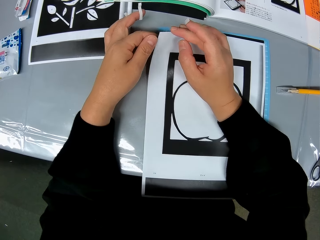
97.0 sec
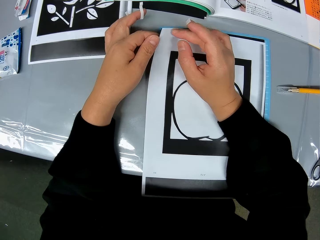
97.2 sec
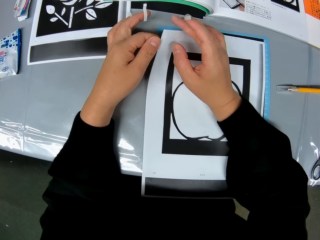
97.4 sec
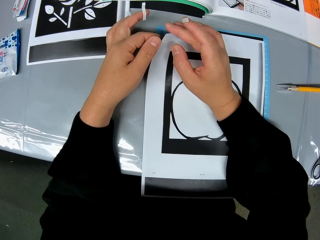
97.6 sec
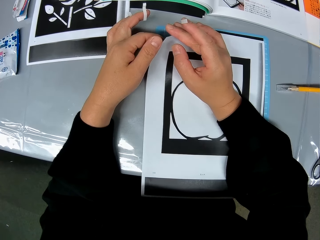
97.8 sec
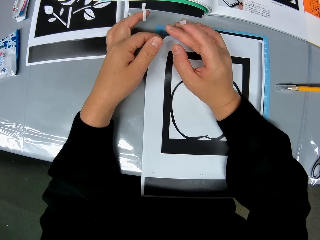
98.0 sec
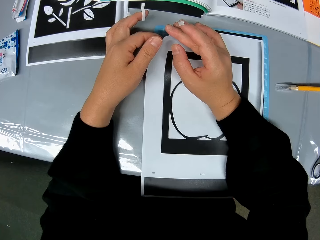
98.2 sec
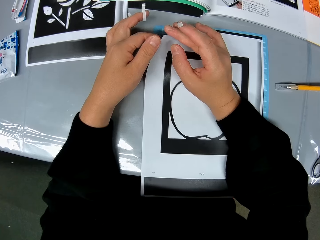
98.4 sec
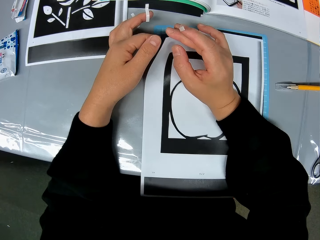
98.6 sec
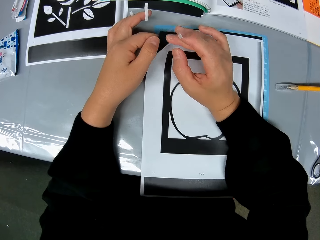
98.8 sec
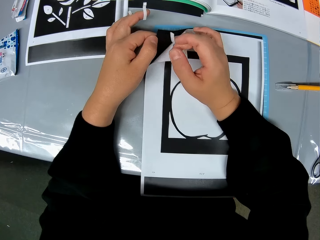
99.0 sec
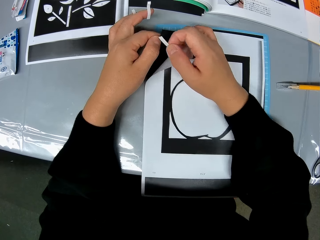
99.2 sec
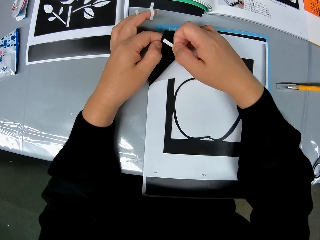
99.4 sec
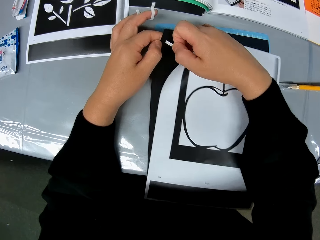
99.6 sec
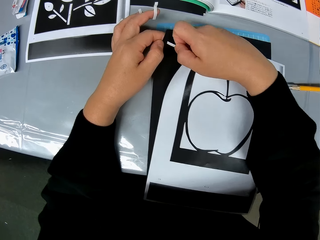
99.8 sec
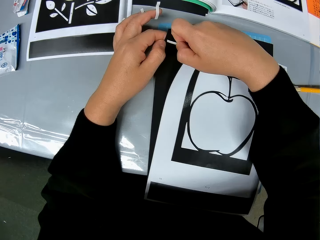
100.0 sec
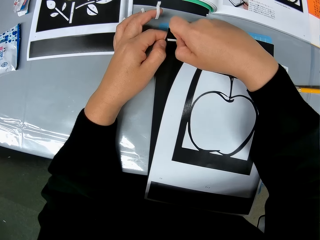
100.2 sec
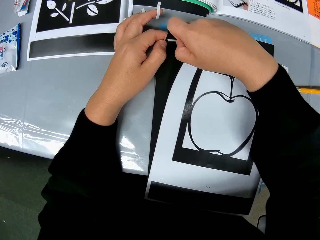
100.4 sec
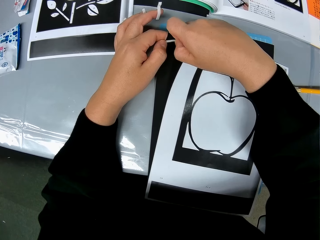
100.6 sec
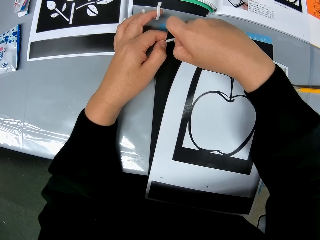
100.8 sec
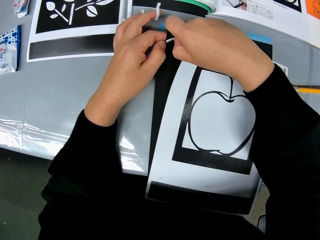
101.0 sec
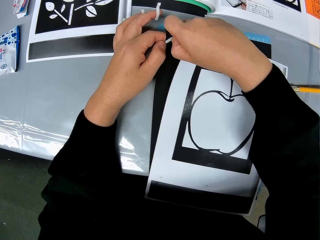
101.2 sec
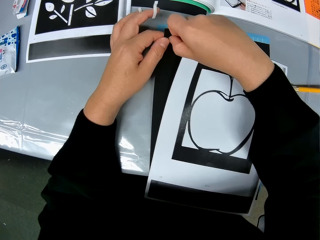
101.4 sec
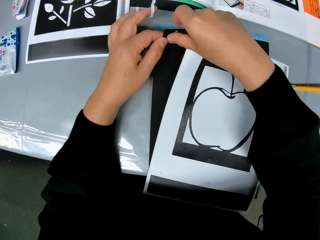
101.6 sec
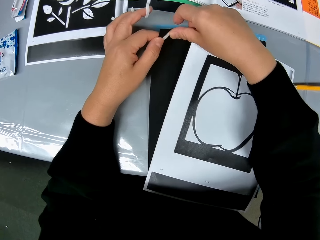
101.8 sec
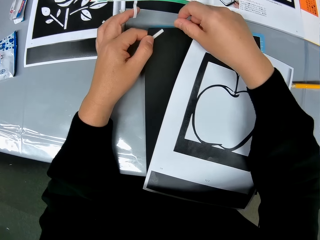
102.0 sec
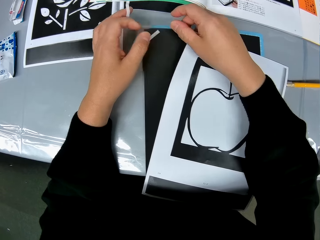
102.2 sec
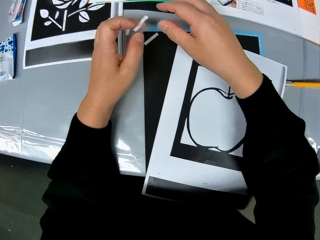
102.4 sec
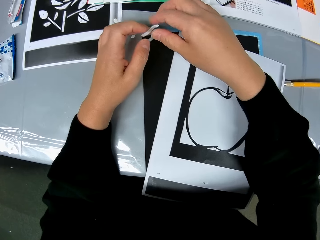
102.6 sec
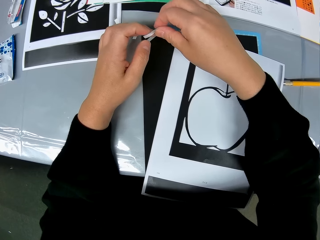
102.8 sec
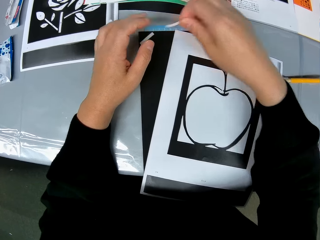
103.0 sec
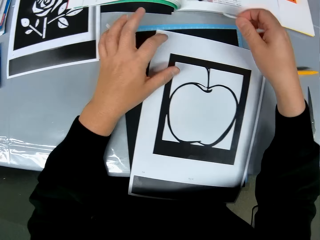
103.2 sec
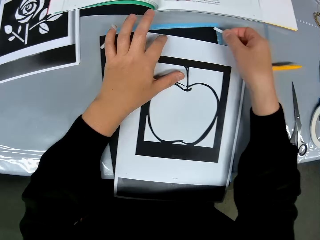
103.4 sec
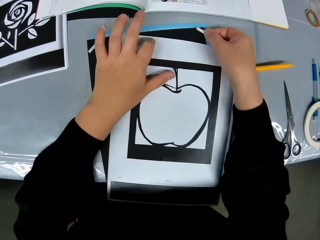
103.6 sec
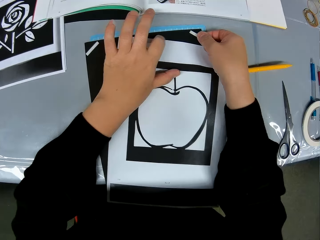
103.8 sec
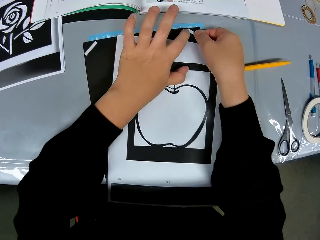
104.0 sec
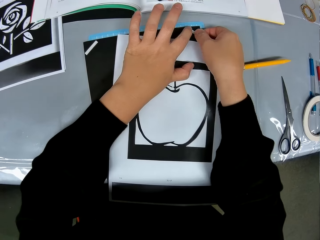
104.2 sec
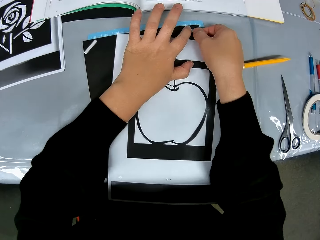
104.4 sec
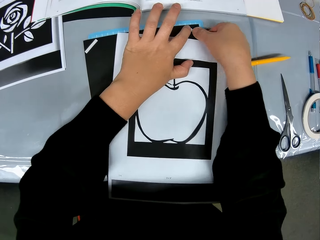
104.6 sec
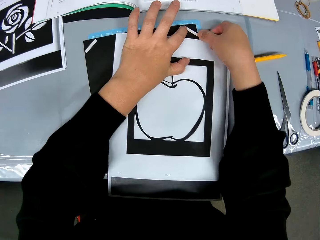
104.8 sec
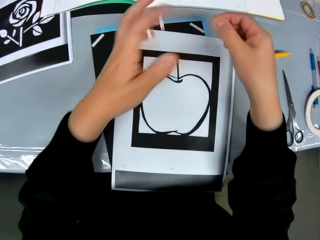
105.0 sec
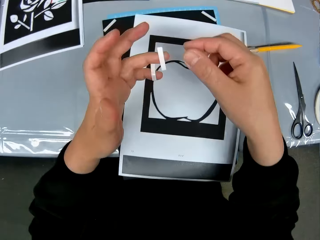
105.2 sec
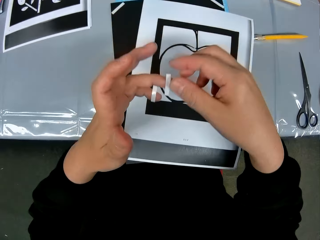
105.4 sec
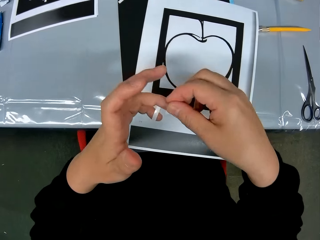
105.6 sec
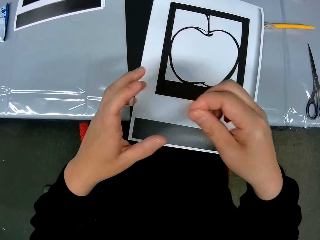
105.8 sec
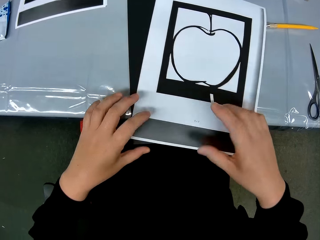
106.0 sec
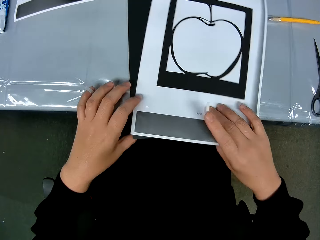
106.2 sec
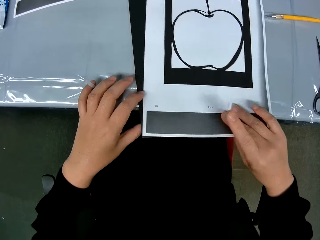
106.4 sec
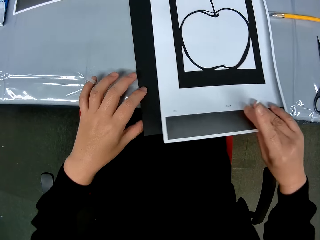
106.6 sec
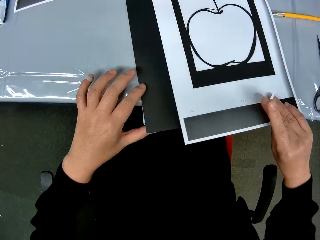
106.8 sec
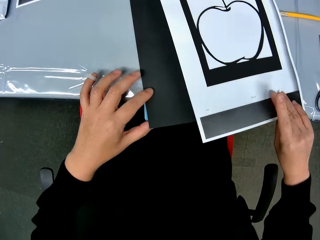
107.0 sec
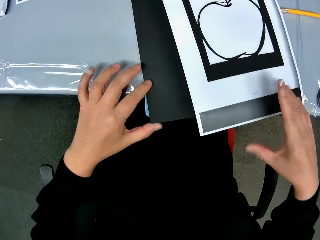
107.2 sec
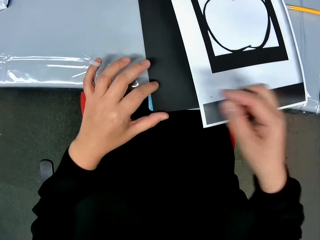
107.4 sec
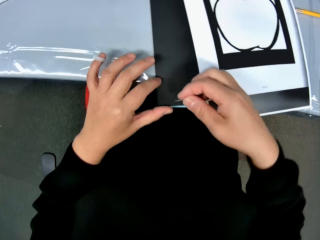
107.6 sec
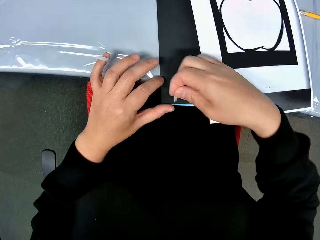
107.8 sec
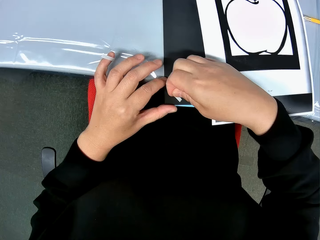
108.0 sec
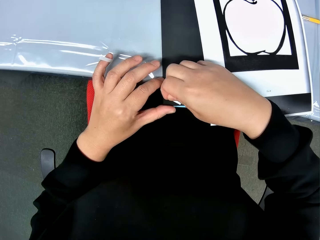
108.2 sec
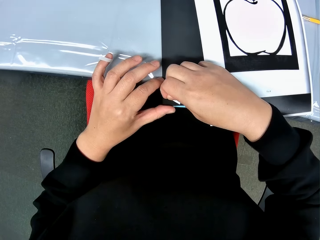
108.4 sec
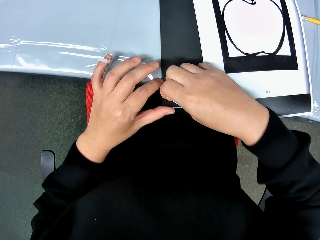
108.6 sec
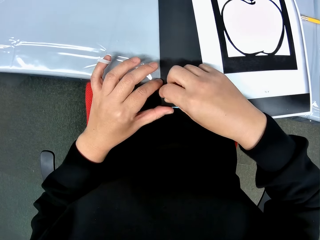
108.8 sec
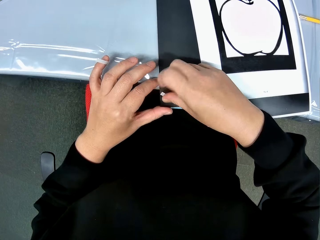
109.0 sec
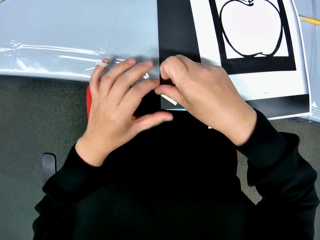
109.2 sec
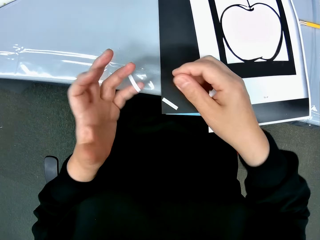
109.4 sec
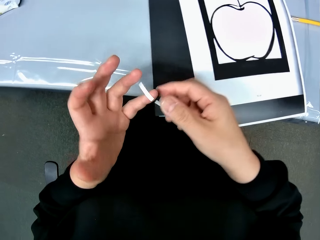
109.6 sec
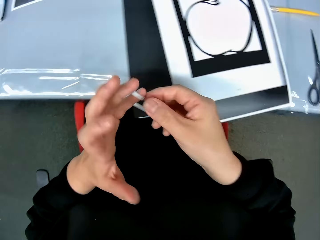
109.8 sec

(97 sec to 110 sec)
The camera wearer moves a piece of paper on a table. They stick sellotape on the piece of paper. They pick sellotape from a hand. They stick sellotape on the piece of paper. They pick sellotape from a hand. They move the piece of paper on the table. They stick sellotape on the piece of paper.

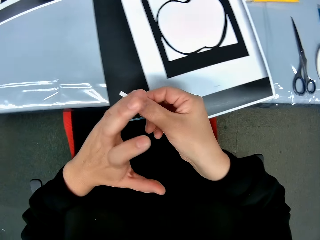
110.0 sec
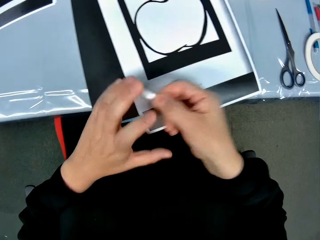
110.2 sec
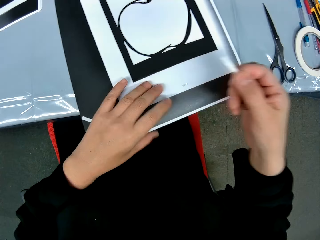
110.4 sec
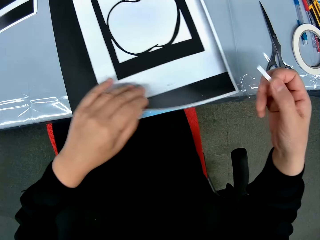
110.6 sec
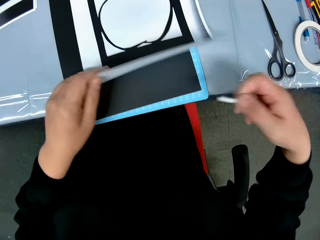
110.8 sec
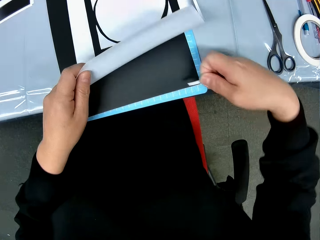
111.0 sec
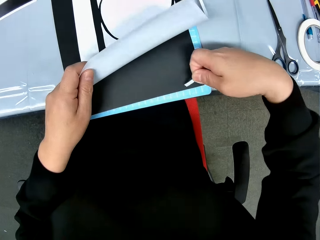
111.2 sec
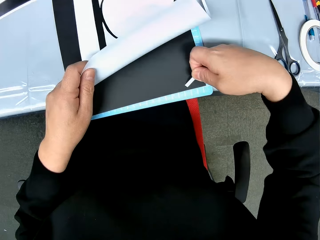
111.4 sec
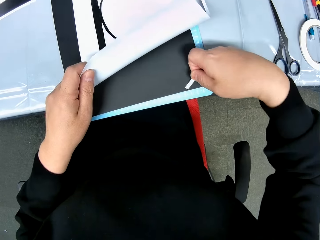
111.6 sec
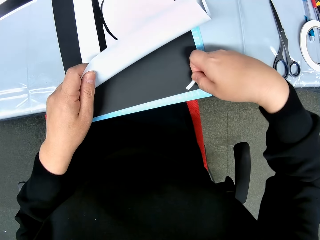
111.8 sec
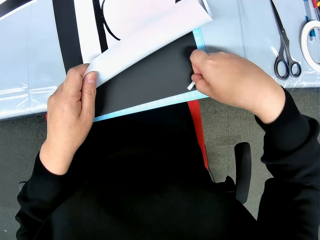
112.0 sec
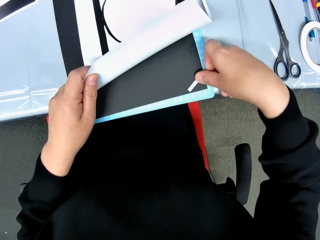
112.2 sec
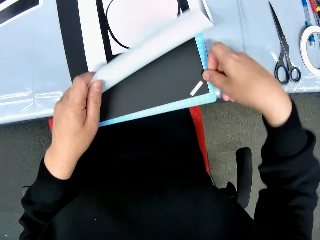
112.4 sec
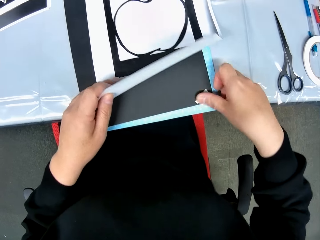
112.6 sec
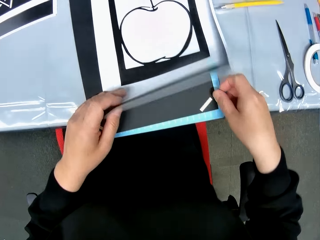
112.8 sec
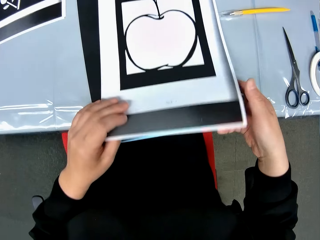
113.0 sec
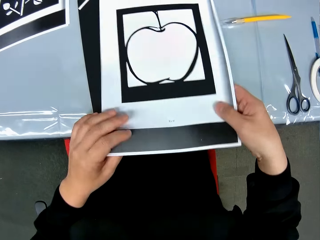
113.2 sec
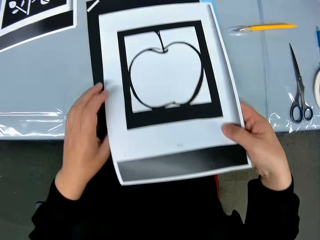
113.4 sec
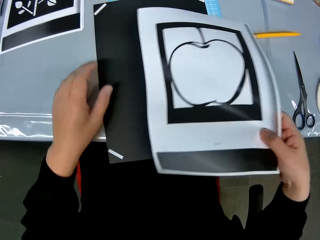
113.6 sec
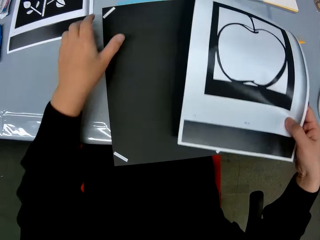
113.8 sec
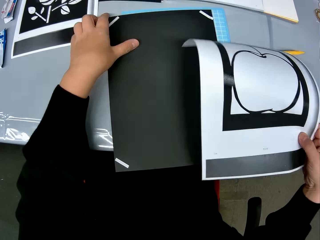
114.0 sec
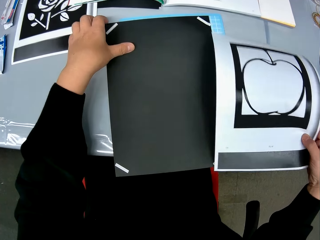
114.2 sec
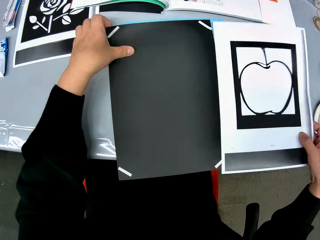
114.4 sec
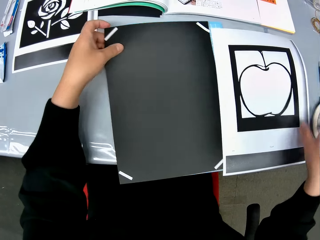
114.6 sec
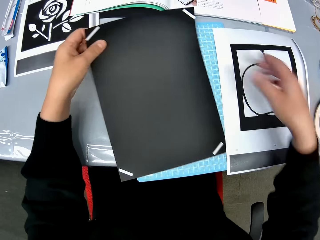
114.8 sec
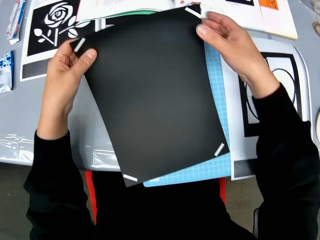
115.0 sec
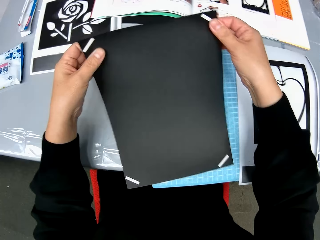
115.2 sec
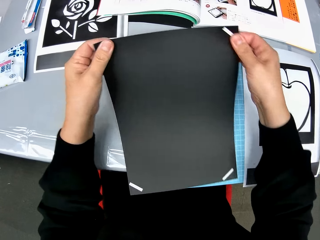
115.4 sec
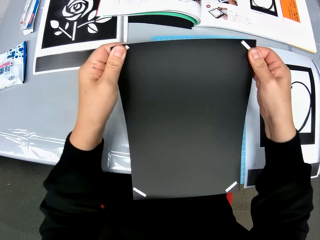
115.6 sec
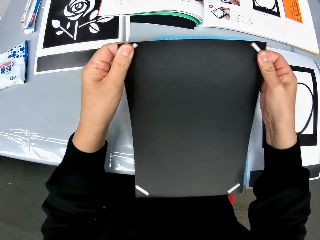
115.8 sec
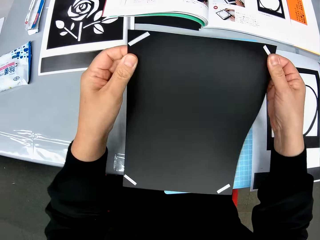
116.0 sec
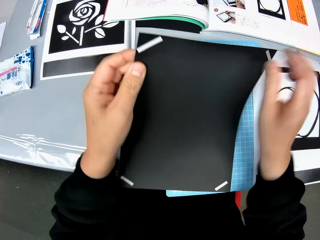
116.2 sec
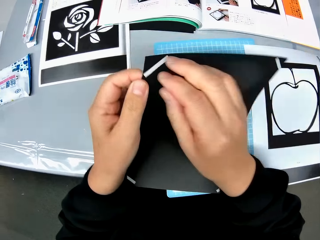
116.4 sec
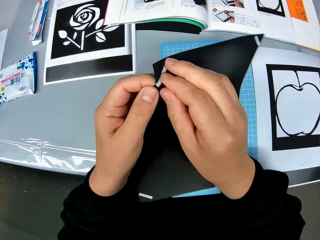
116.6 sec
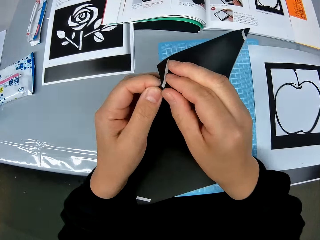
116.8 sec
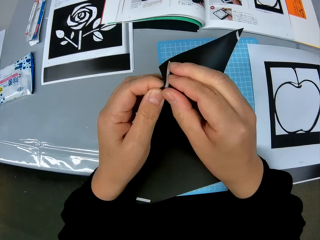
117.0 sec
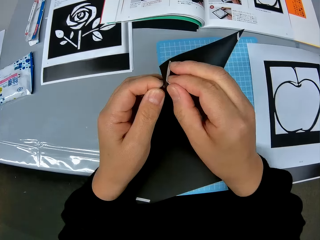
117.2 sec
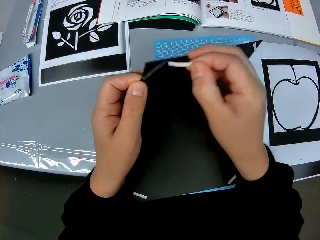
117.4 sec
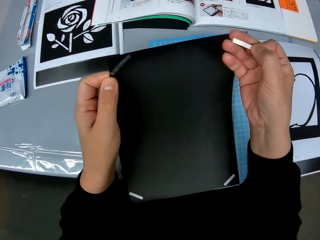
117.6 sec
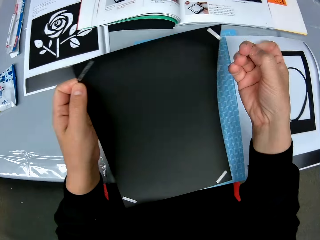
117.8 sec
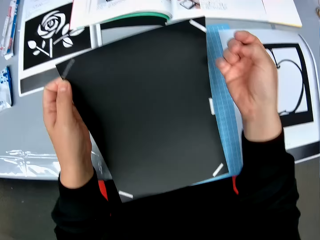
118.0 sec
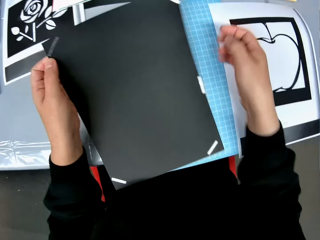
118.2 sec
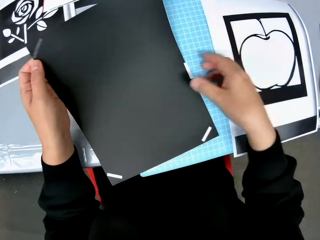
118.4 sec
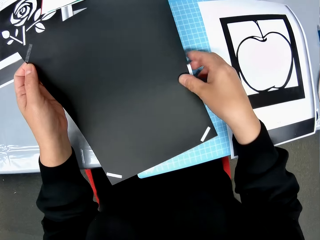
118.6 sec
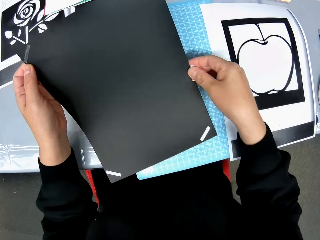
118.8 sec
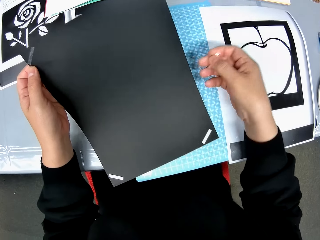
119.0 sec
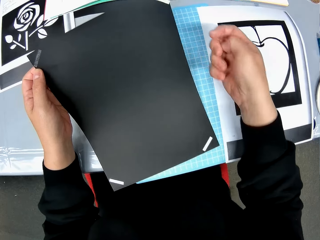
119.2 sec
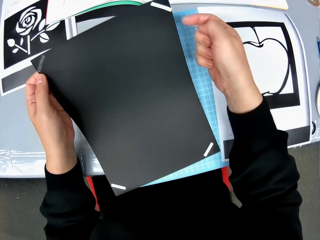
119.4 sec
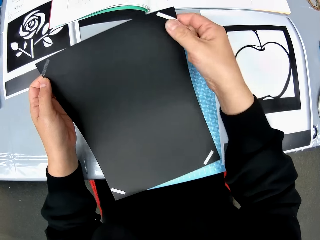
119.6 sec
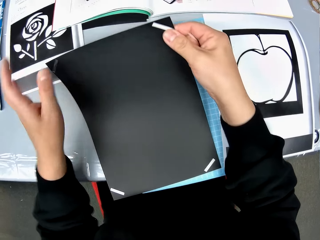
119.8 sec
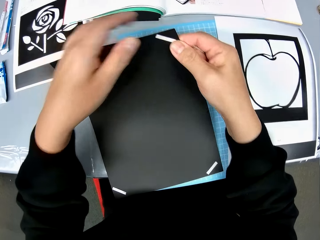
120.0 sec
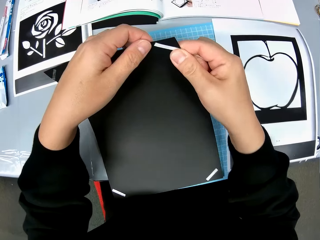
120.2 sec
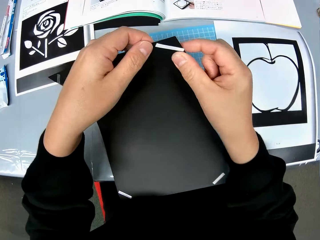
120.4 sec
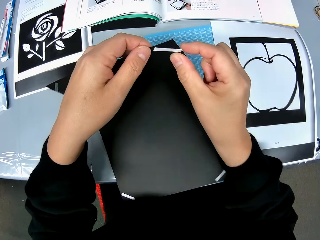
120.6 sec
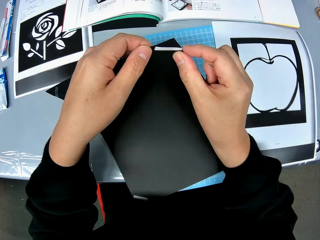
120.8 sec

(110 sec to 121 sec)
The camera wearer picks sellotape from a hand. He sticks sellotape on a piece of paper. He picks the piece of paper from a cutting mat. He puts down the piece of paper on the cutting mat. He picks up the sheet of paper with the double sided tape from the cutting mat. He removes the double sided tape from the sheet of paper. He puts the double sided paper in his right hand.
